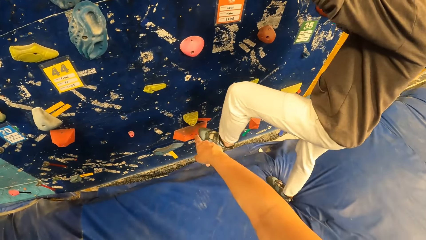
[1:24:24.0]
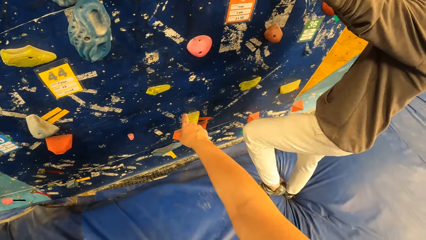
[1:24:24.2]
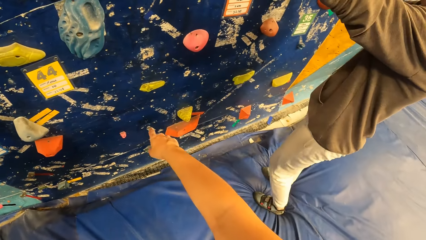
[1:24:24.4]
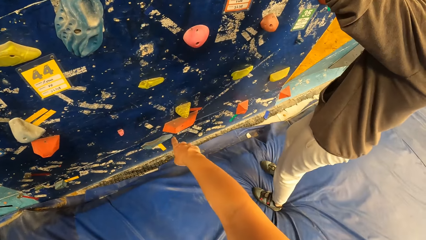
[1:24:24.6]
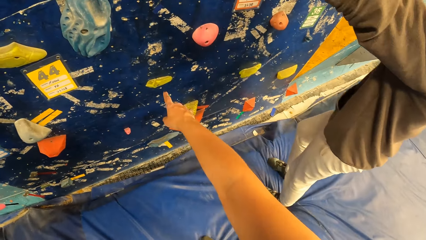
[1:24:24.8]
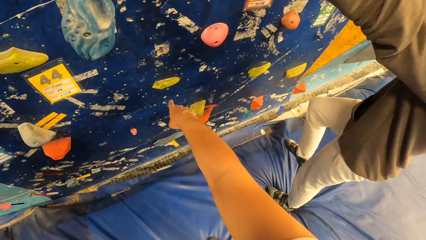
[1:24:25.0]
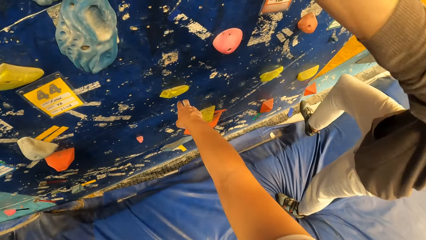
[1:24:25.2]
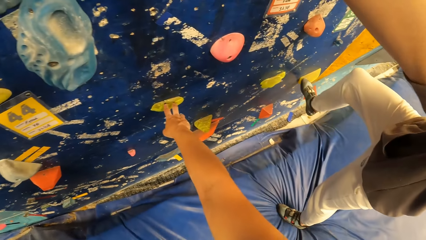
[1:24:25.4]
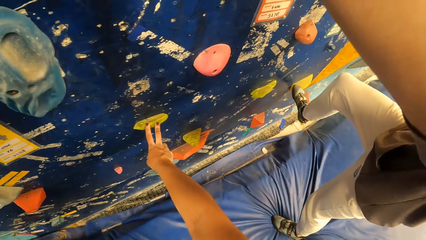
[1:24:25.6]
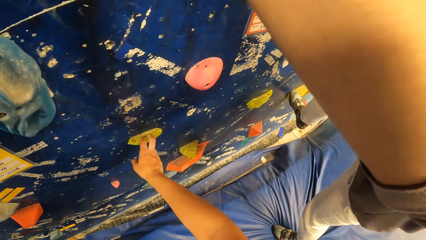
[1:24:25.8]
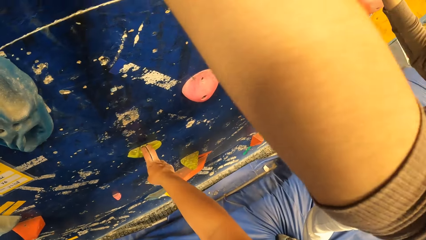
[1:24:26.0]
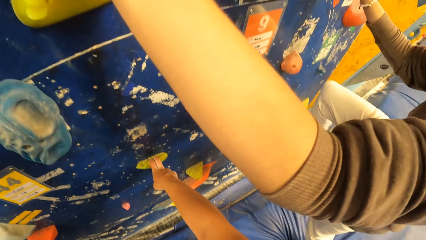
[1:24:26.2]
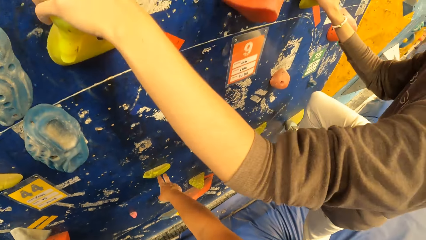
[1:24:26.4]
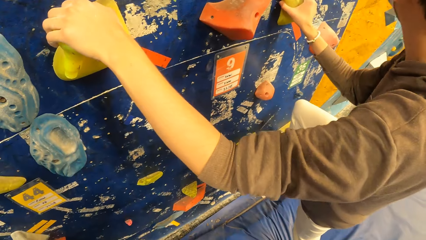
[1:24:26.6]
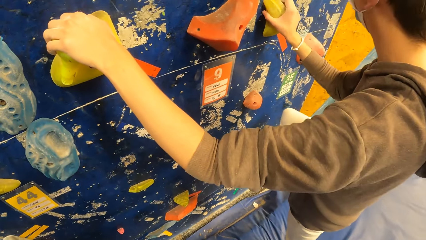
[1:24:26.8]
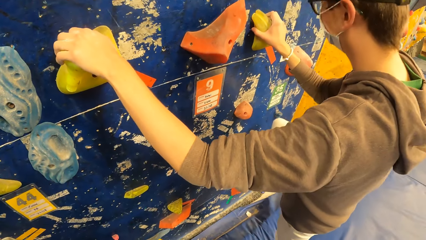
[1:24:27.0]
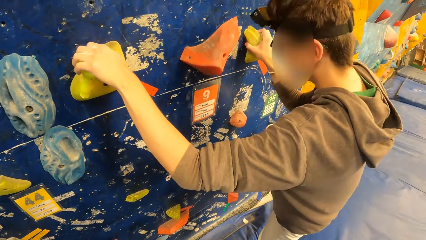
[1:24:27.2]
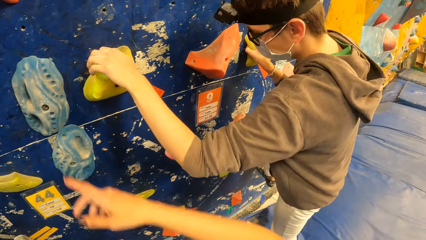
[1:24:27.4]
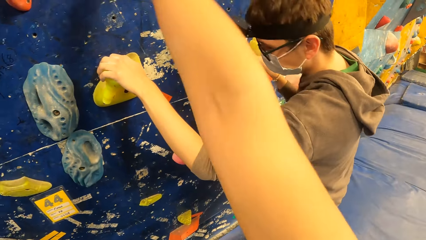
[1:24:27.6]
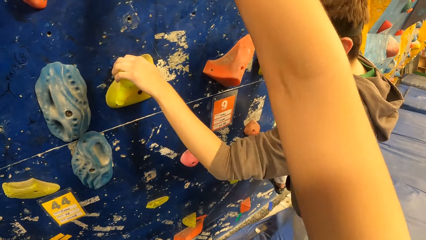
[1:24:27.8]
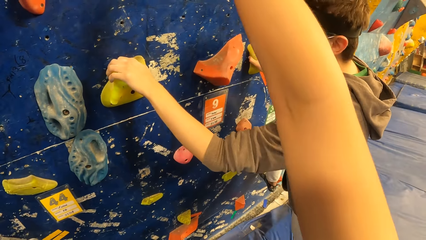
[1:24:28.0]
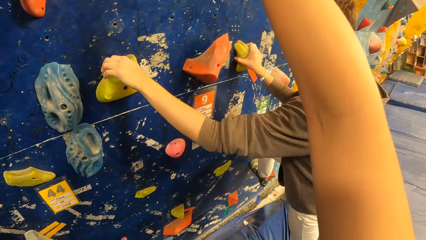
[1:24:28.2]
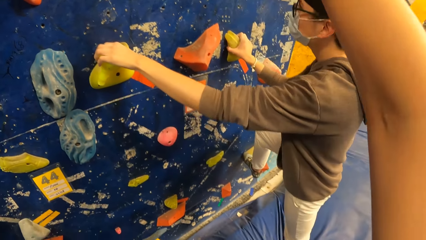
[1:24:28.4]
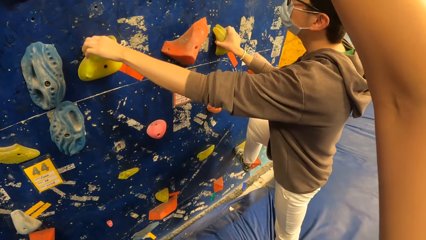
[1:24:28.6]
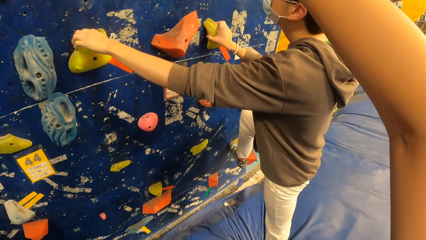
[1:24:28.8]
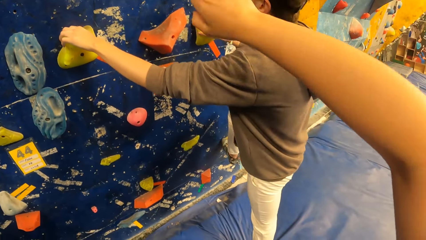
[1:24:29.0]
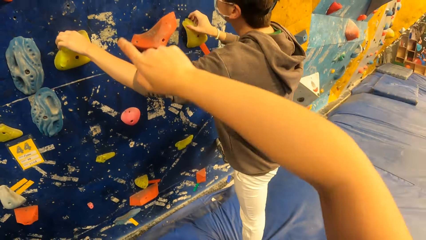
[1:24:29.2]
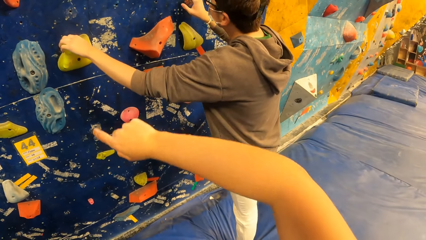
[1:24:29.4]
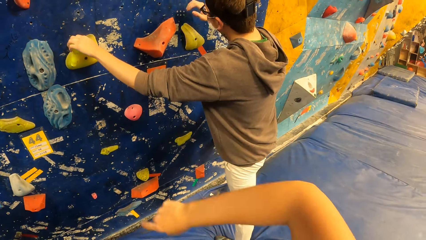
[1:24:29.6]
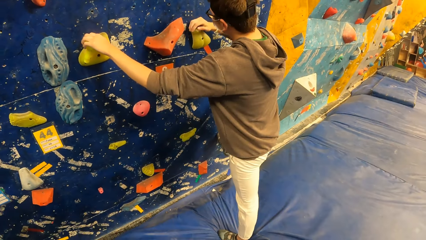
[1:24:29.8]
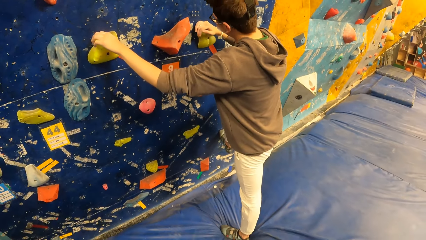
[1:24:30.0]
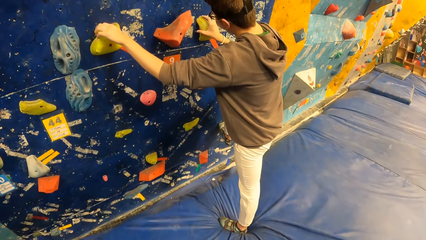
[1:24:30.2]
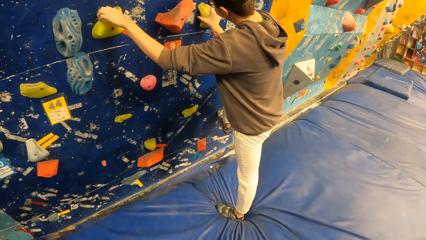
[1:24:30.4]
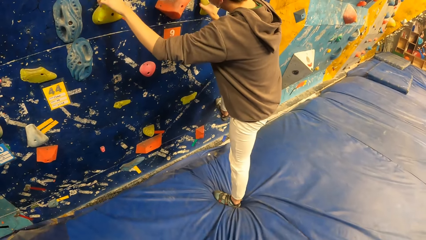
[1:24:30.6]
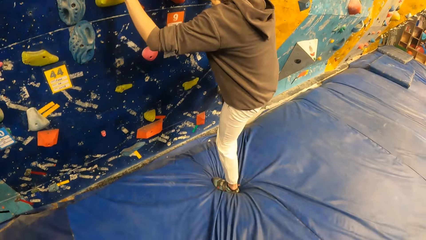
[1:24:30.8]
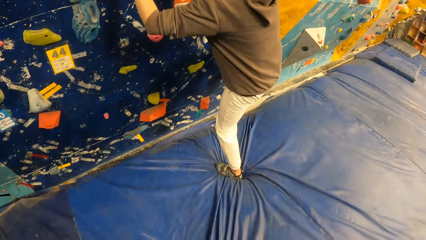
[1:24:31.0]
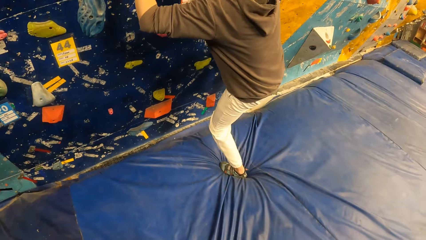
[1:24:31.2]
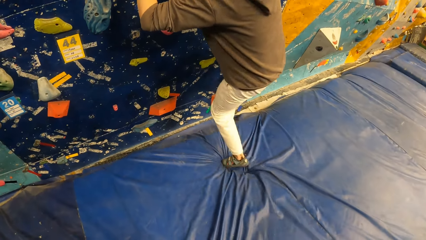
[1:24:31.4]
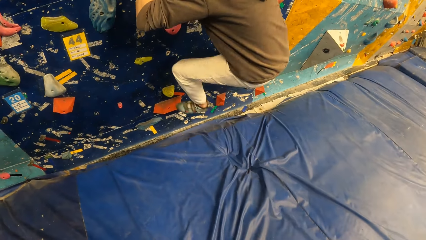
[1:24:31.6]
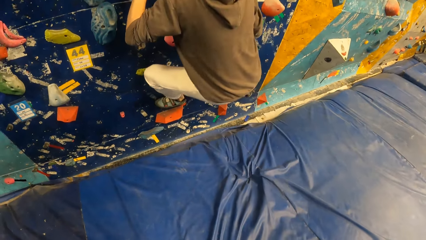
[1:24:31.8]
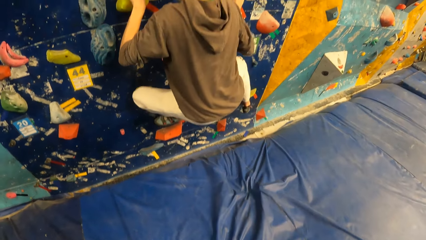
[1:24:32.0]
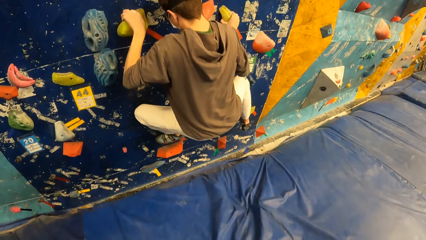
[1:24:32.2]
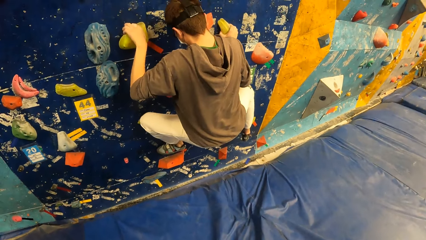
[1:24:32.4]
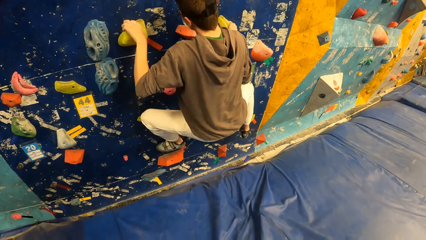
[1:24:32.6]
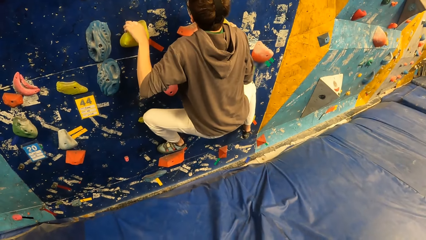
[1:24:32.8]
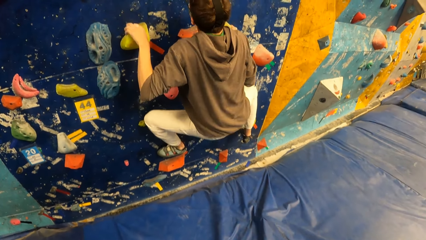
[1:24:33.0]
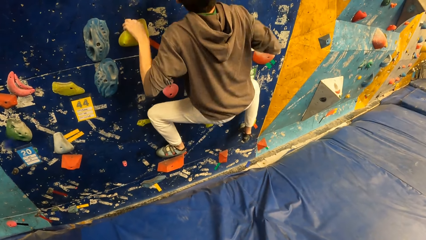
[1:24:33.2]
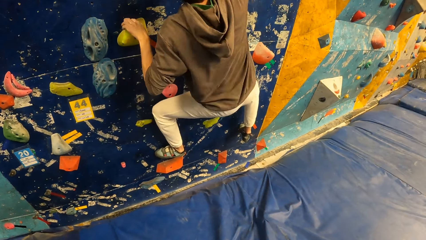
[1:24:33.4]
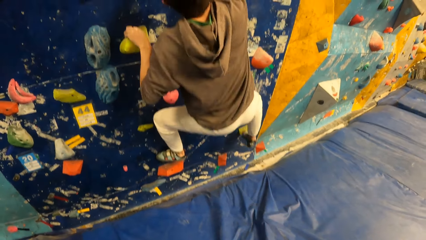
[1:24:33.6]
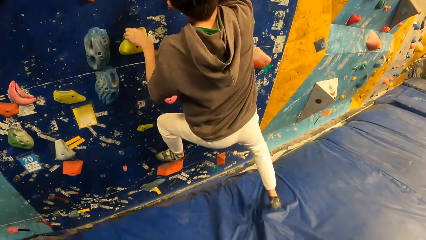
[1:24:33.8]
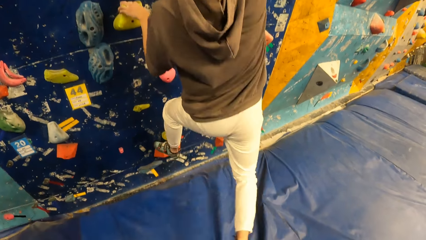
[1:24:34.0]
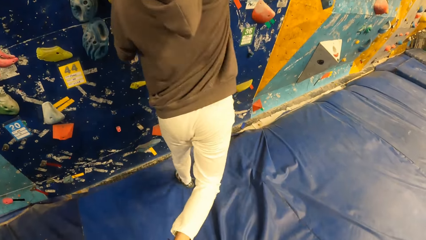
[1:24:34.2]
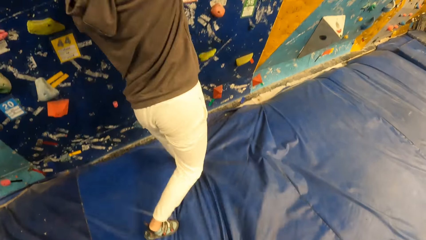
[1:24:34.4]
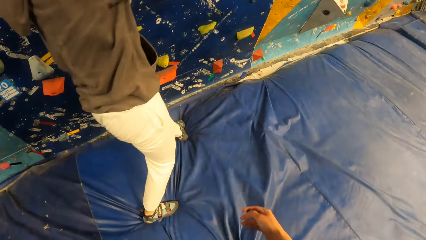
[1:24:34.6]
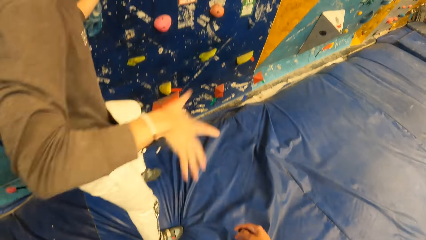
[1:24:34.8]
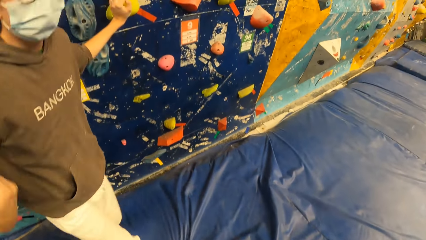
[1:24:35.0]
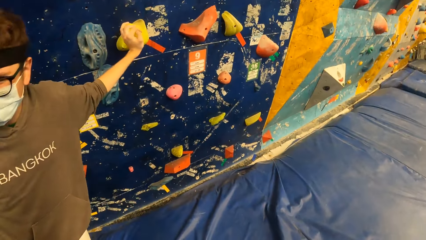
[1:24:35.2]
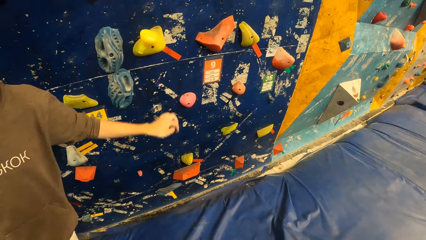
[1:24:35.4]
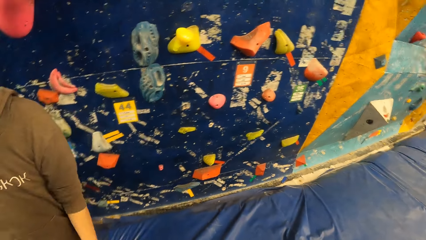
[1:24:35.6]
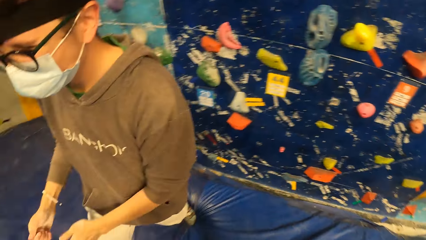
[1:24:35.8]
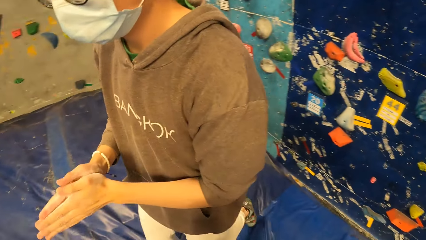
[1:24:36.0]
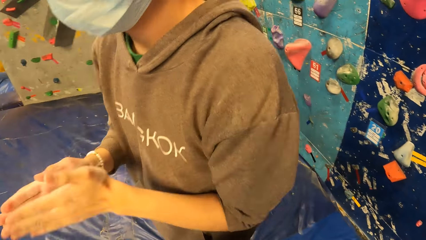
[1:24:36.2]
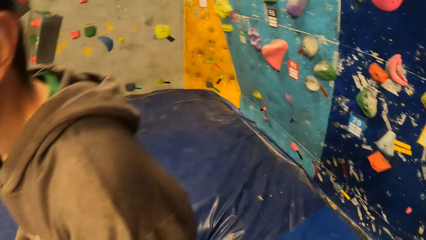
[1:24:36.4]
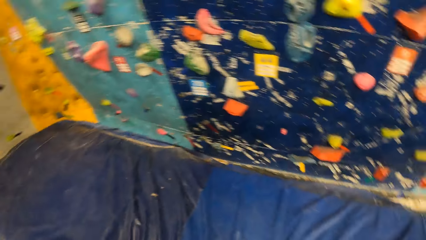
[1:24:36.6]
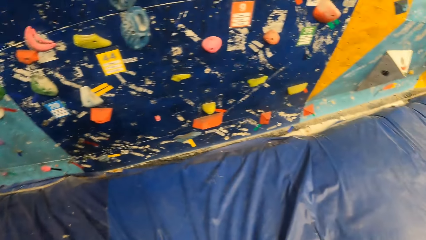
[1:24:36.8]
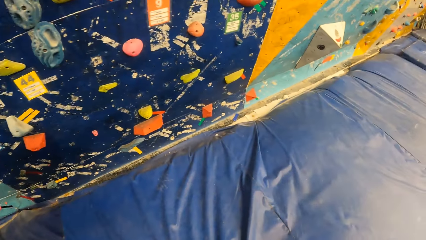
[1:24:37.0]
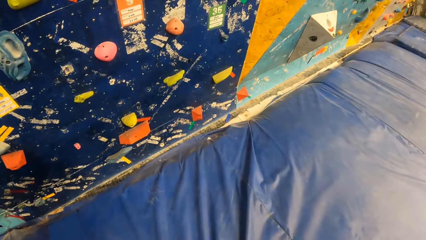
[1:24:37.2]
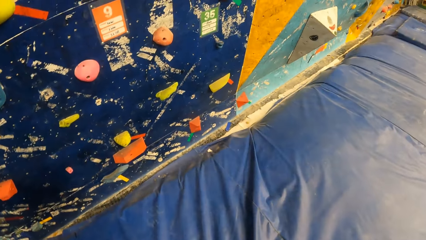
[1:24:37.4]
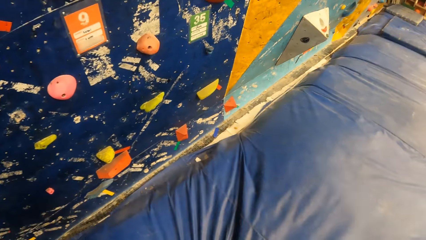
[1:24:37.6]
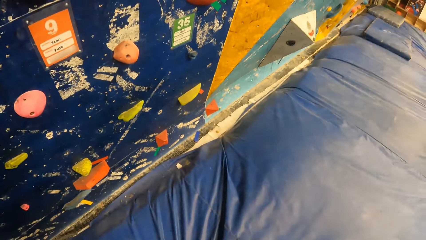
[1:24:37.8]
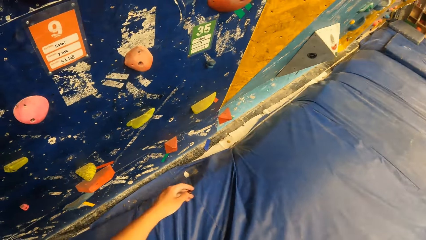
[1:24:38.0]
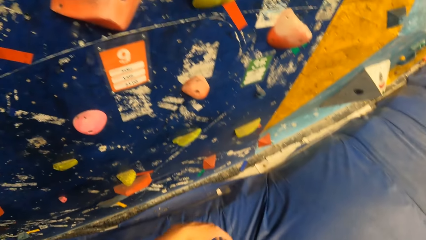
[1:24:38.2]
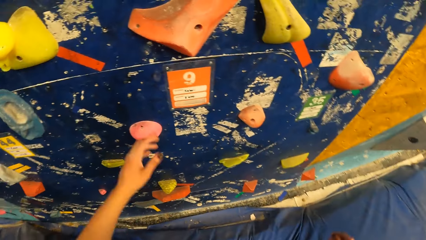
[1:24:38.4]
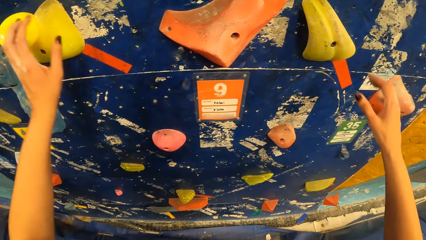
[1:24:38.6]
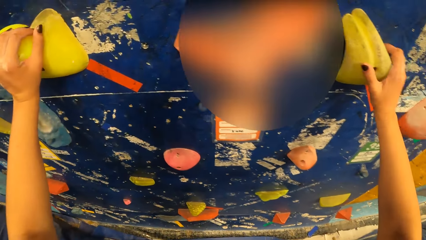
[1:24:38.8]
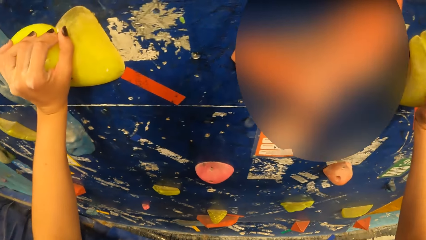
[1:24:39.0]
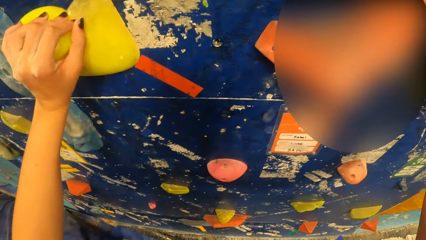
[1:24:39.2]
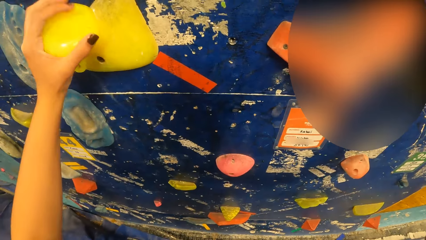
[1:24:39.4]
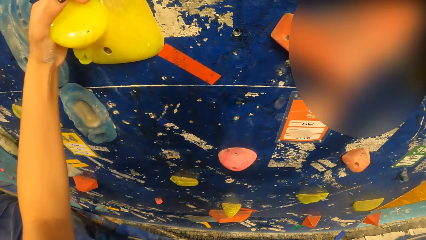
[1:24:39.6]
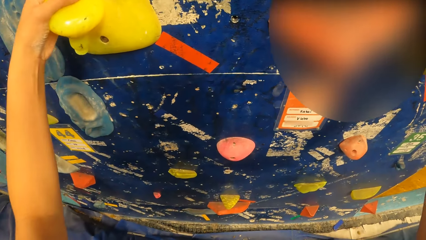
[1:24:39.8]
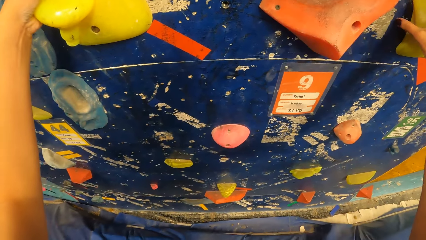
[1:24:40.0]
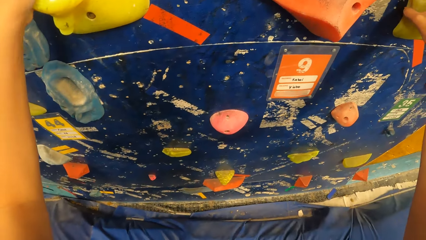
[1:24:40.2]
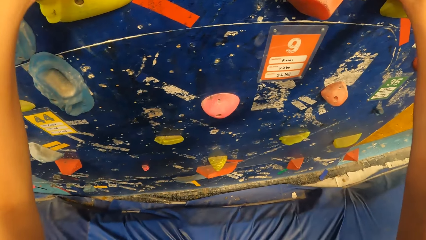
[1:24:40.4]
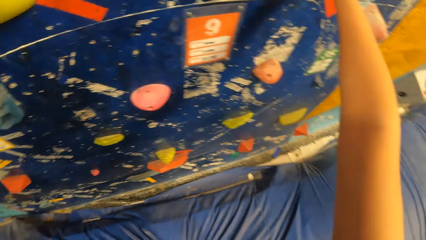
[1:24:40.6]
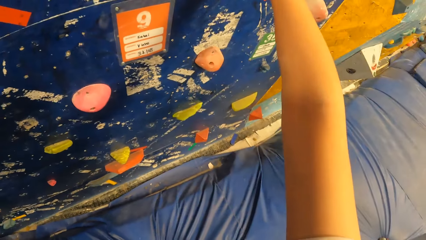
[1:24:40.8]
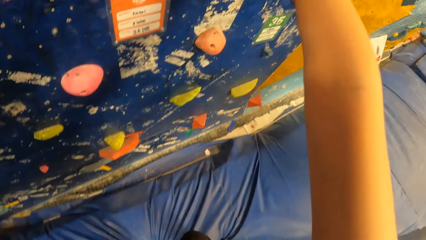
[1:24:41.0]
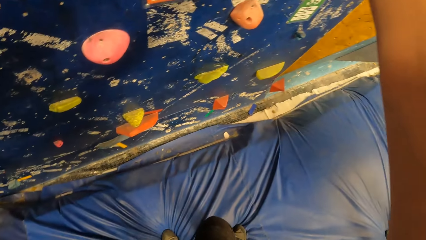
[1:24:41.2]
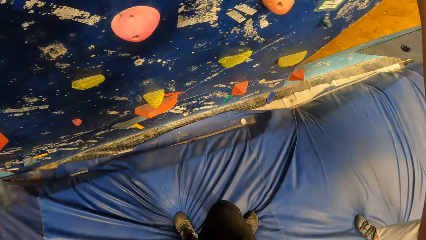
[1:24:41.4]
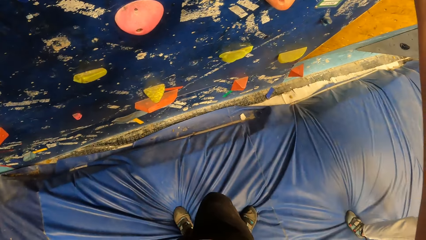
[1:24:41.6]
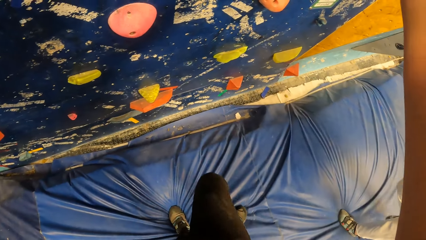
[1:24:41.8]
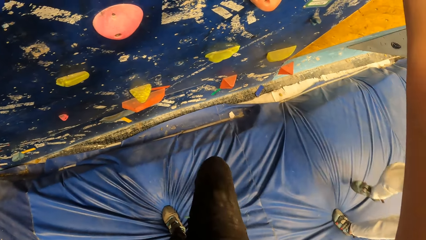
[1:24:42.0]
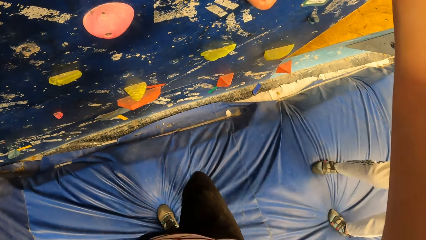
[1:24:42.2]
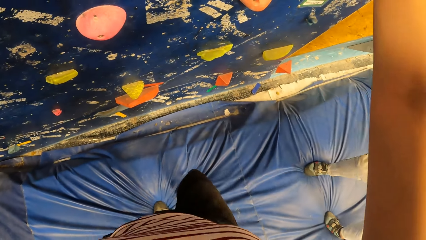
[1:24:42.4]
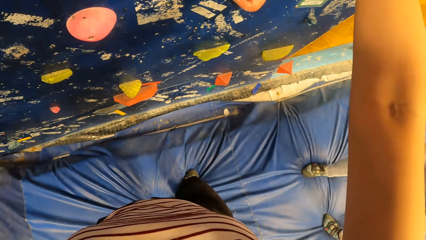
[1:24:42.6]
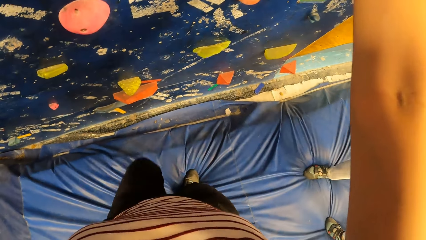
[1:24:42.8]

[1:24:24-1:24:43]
The camera wearer touches the rock with the right hand. A man climbs a wall in the wall climbing gym. Another man slips off the wall. The camera wearer climbs the wall.
